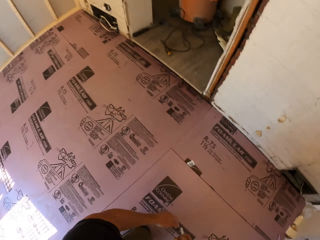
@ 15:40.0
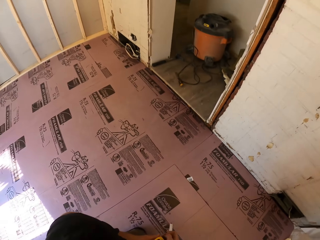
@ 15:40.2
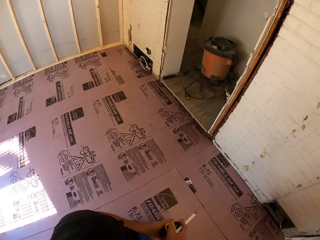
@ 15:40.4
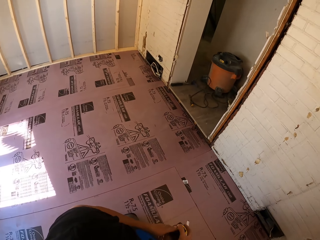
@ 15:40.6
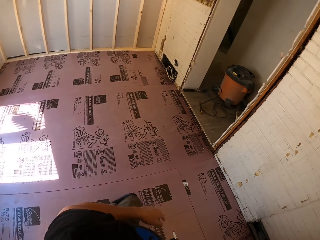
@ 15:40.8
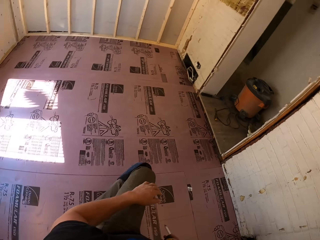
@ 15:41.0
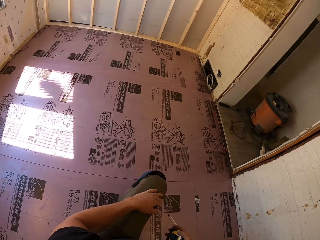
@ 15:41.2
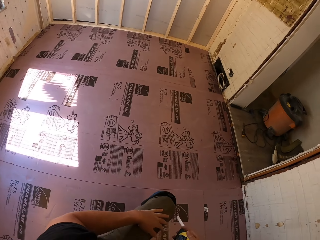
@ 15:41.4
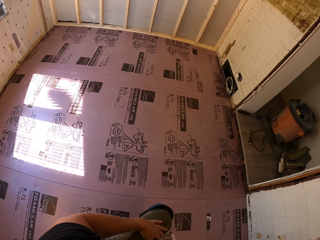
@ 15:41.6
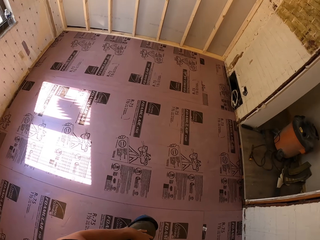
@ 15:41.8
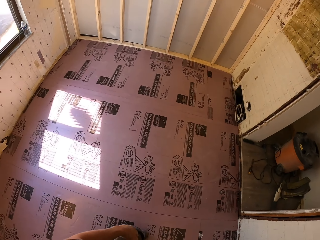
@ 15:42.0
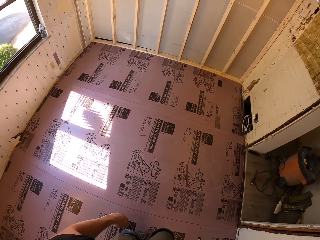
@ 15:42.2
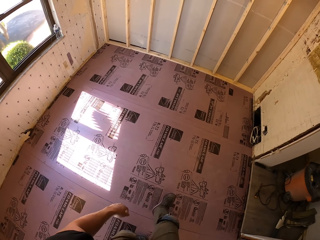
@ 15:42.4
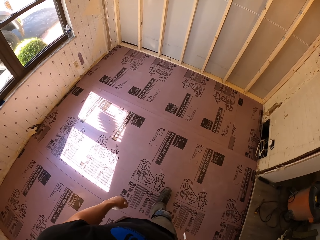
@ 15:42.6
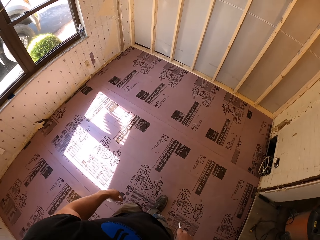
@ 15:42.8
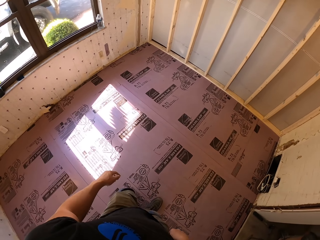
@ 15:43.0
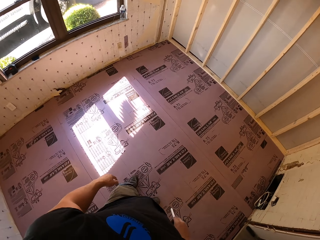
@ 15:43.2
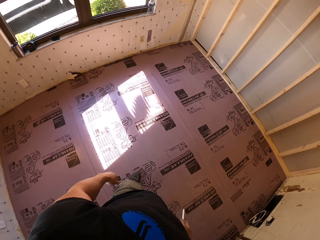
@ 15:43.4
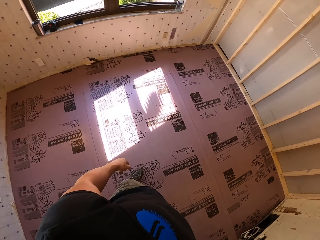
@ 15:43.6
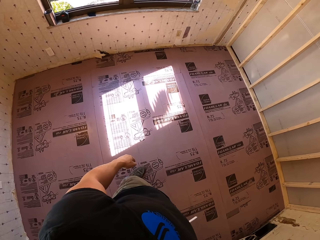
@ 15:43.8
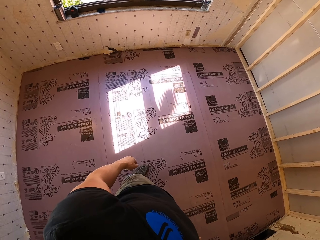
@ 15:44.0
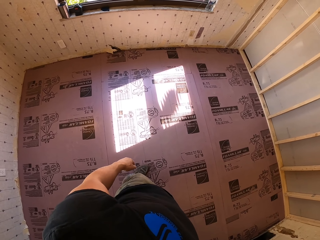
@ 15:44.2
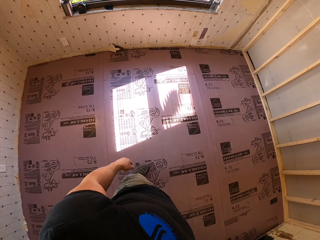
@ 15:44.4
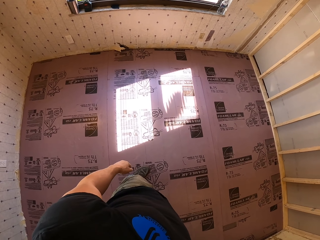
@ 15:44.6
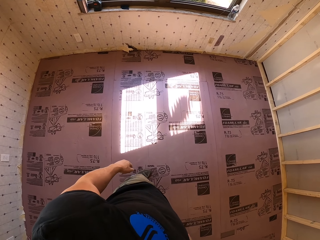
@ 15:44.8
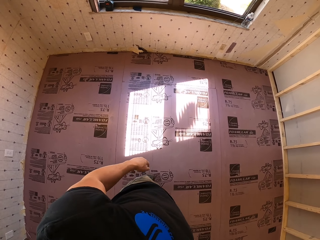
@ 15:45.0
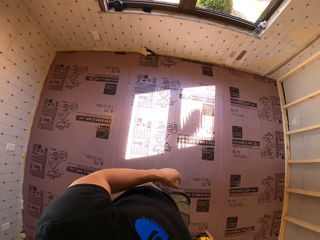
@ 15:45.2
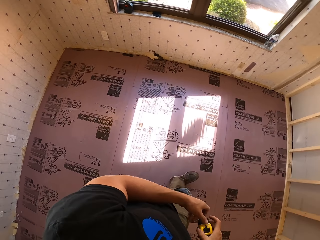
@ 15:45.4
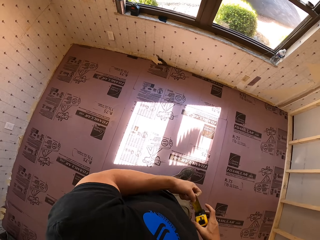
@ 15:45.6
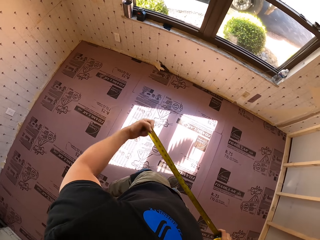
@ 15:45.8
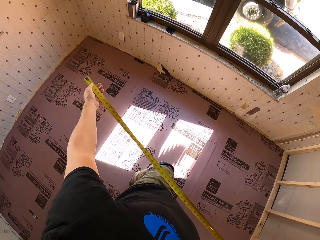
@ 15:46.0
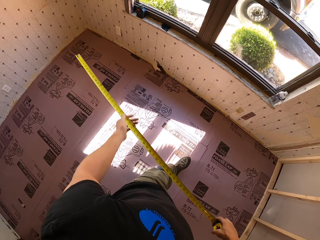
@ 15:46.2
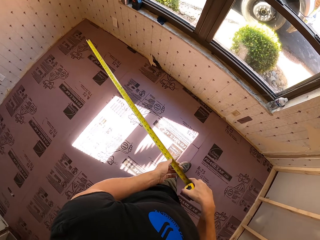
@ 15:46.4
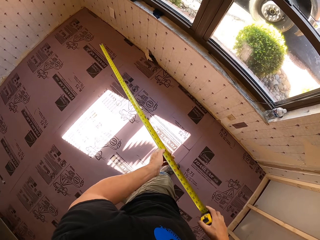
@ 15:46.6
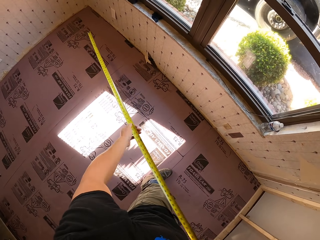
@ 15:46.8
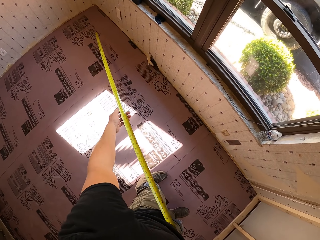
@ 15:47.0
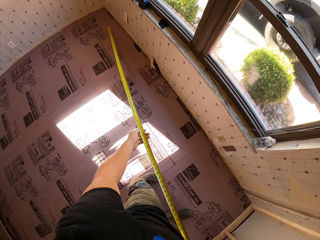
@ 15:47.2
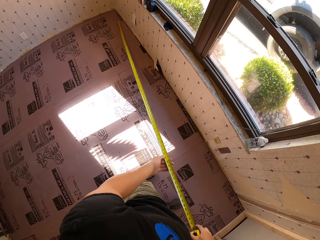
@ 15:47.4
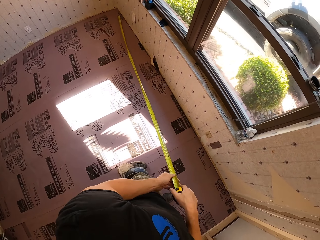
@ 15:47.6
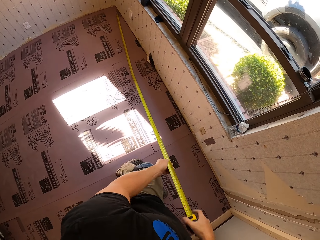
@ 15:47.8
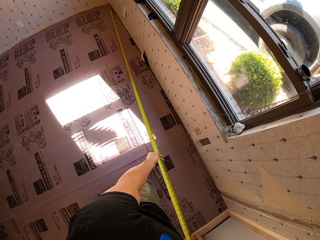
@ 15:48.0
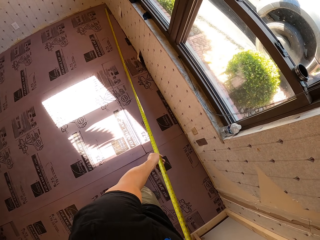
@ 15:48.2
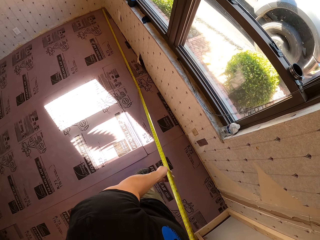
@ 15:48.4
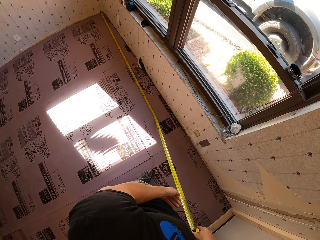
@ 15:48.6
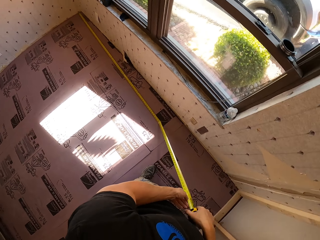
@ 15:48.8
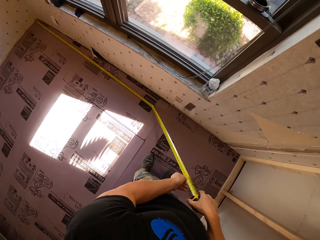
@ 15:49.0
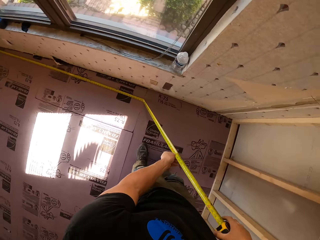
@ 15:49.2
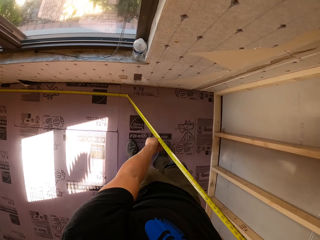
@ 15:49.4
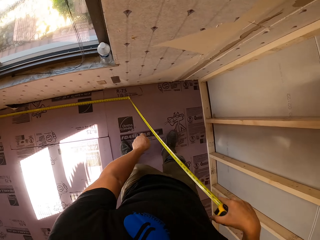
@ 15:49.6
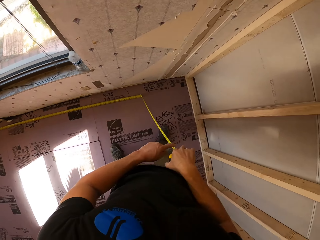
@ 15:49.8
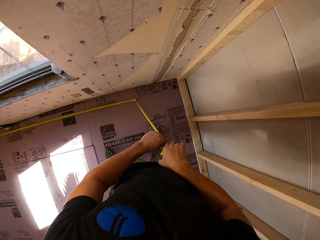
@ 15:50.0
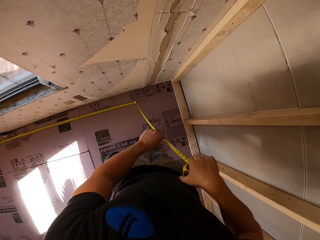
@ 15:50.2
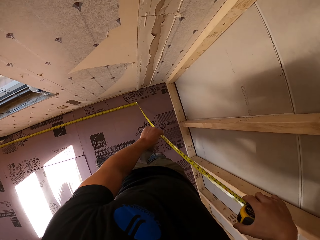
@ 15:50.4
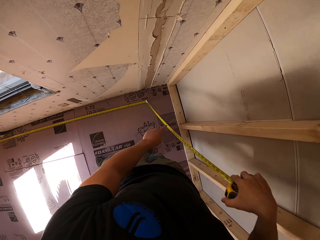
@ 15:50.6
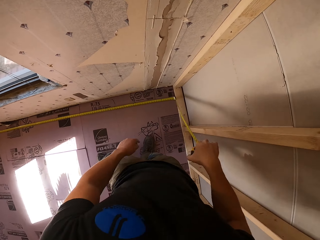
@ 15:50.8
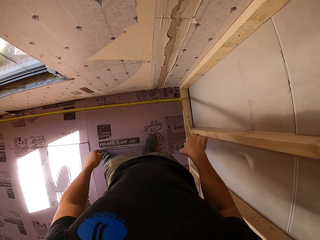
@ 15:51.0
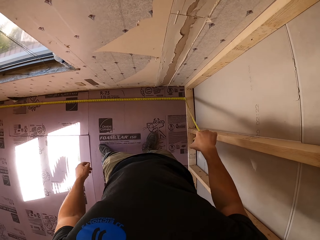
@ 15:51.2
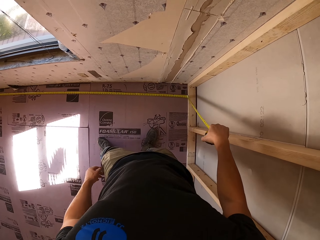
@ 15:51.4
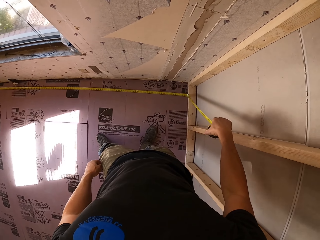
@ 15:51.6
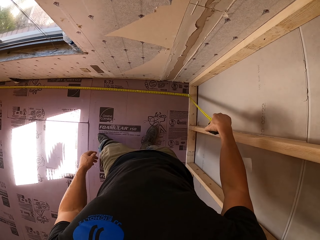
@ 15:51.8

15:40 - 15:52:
The camera wearer stands. They look around. They measure the floor with a tape measure. They step forward. They measure the wall.

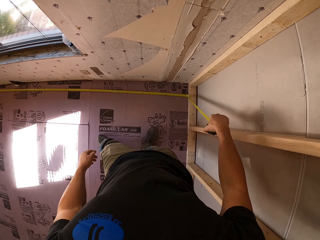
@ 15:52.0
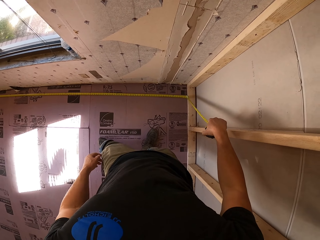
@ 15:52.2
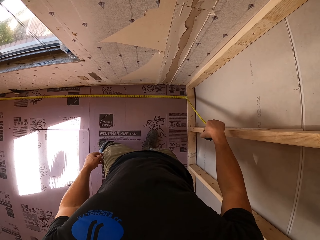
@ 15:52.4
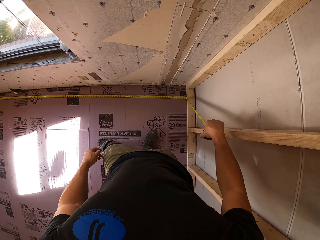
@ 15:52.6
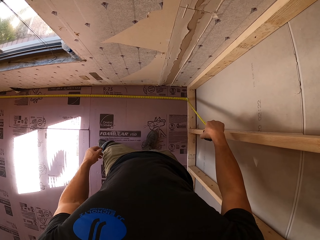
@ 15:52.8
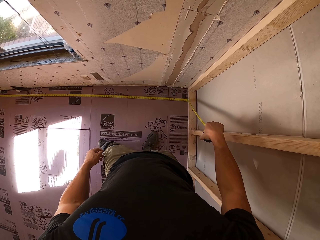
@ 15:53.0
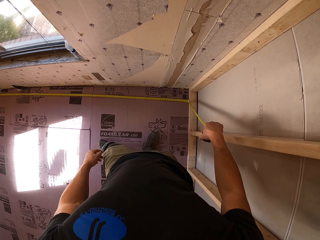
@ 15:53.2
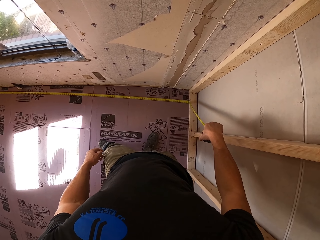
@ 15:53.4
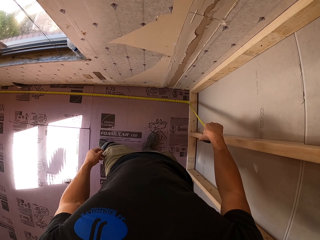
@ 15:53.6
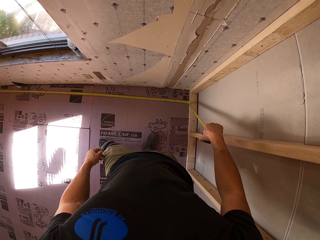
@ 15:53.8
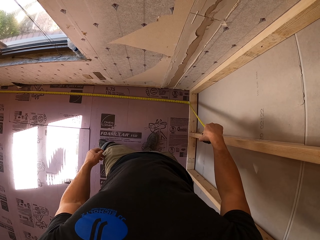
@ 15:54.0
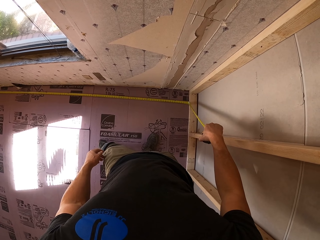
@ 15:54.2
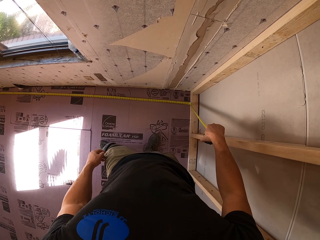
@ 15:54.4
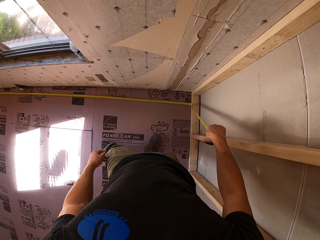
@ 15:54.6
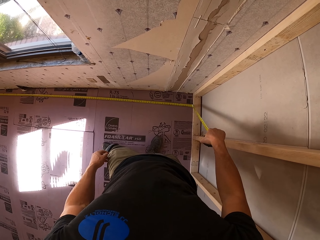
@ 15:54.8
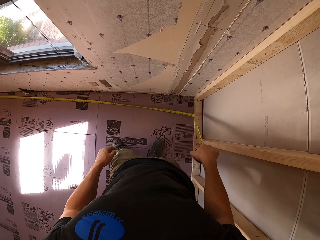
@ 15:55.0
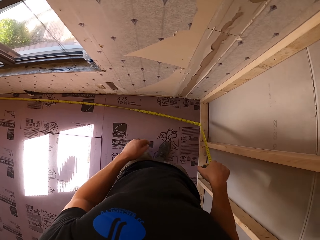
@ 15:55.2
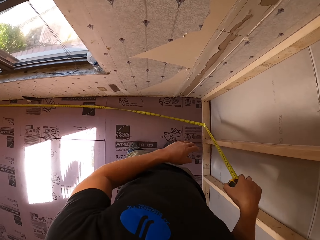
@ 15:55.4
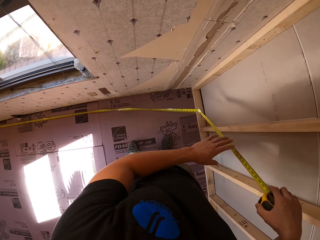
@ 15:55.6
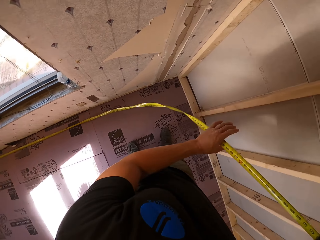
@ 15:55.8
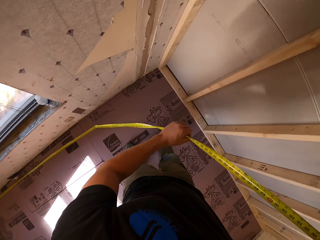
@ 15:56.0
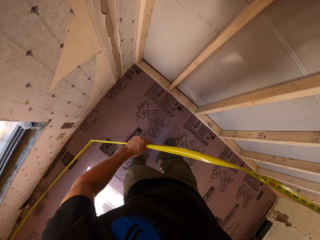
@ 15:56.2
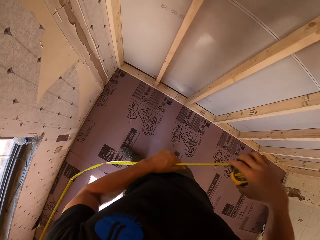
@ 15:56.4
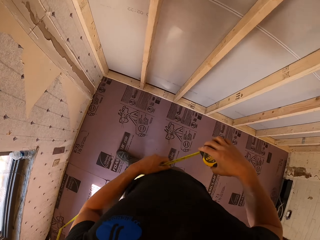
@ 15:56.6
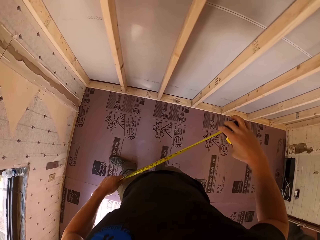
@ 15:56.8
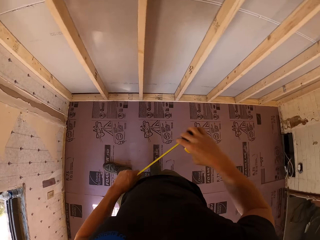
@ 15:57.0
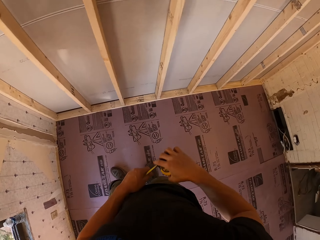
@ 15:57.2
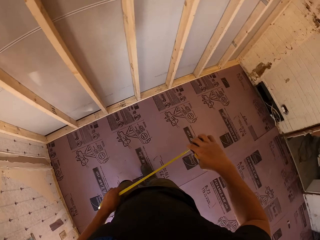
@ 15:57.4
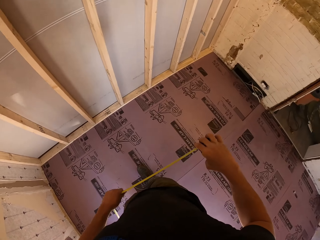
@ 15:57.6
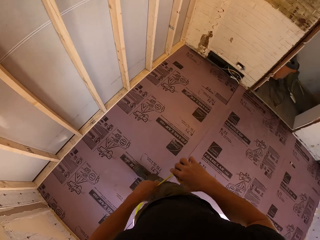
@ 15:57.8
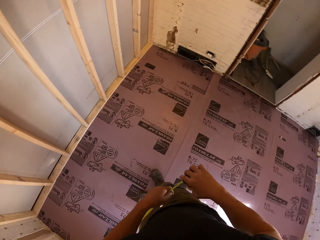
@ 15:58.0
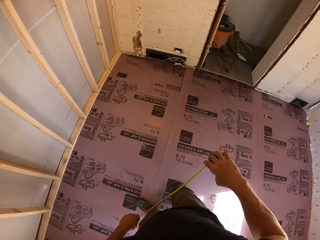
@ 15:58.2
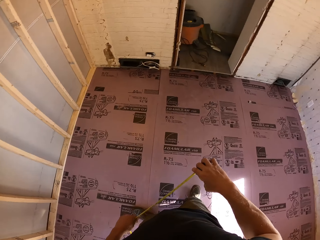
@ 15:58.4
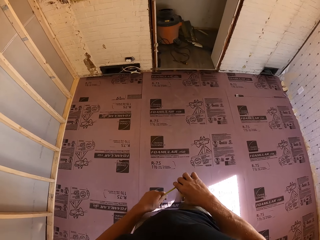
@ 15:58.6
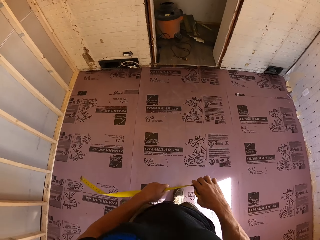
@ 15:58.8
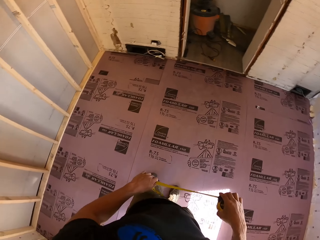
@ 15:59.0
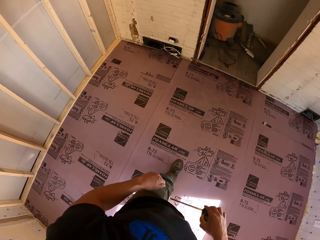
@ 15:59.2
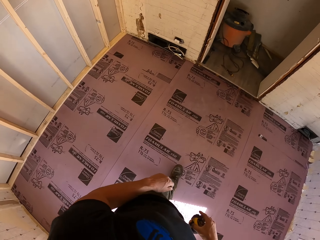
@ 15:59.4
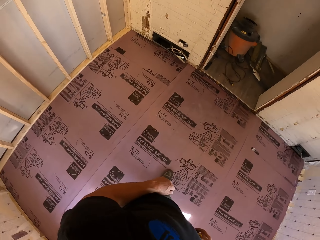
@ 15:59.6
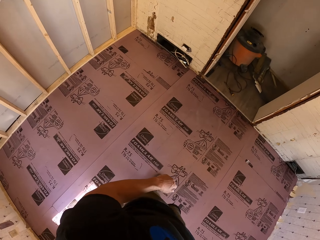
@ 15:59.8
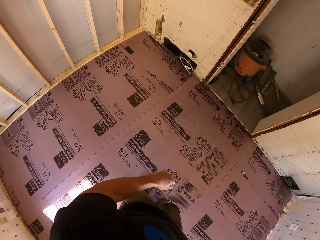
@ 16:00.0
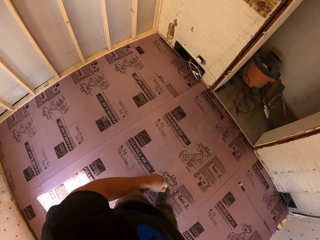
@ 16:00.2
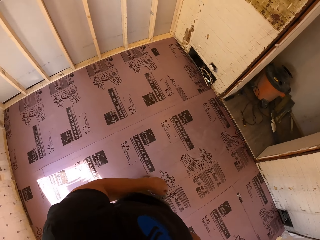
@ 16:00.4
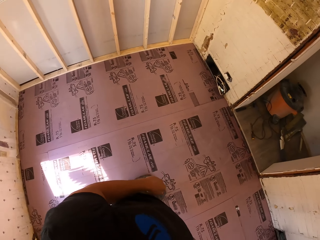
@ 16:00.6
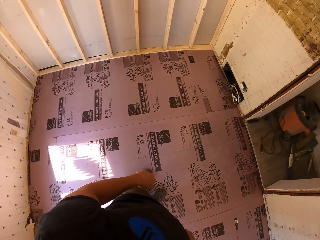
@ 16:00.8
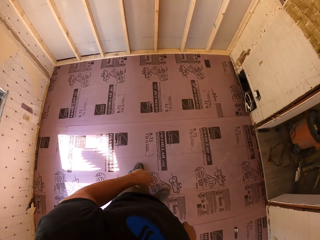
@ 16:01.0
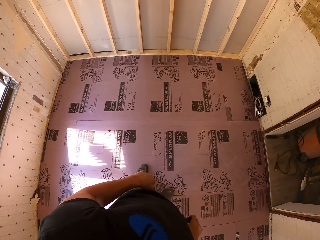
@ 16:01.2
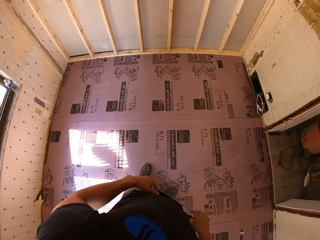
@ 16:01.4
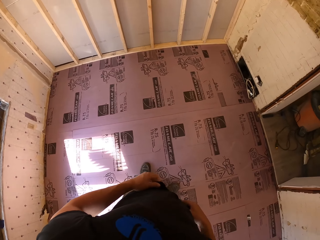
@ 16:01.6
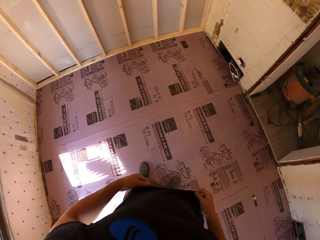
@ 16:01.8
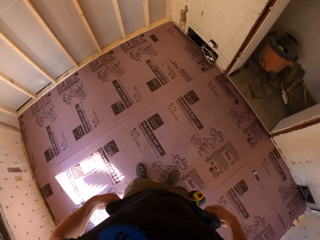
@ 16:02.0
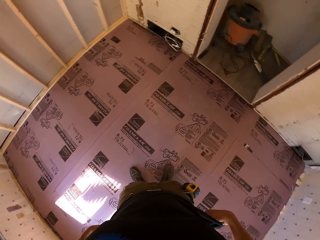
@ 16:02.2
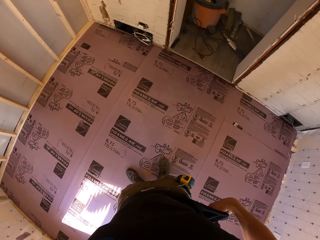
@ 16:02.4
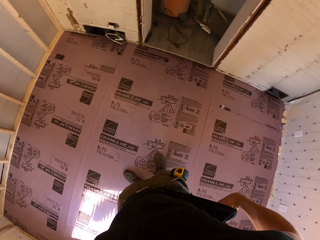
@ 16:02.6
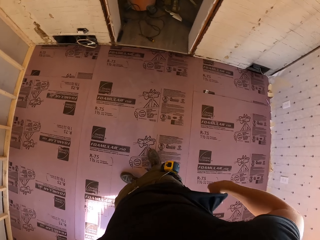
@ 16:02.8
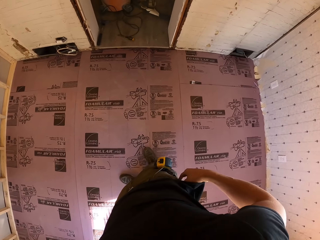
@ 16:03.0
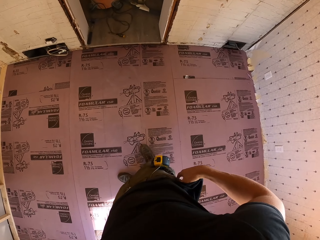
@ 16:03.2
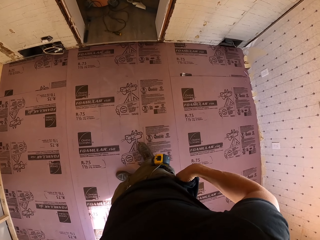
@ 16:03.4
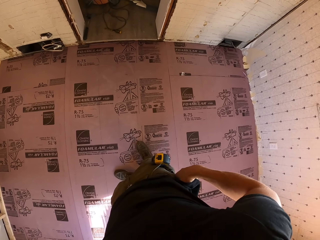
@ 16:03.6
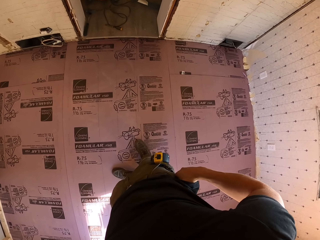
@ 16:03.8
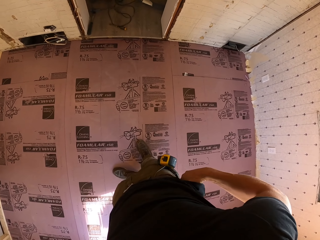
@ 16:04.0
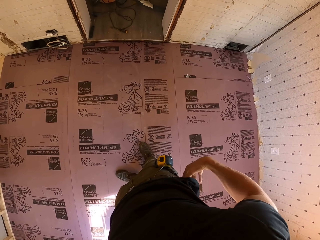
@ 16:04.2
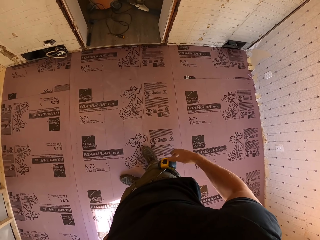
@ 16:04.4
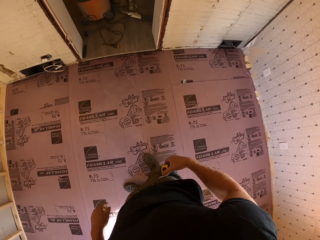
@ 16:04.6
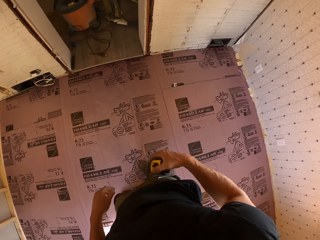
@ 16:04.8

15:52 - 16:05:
The camera wearer pulls the tape measure with the left hand. They lift the tape measure. They step forward. They look around. They lift the trouser.
